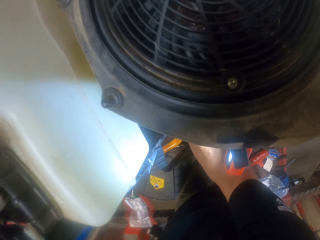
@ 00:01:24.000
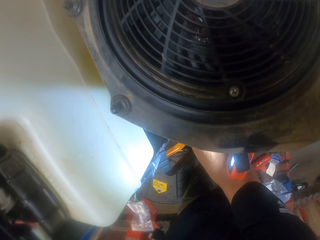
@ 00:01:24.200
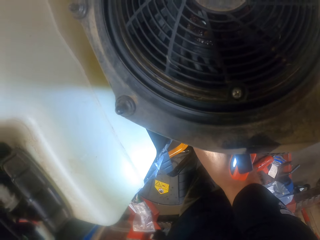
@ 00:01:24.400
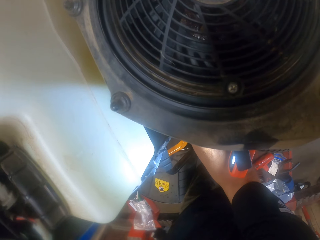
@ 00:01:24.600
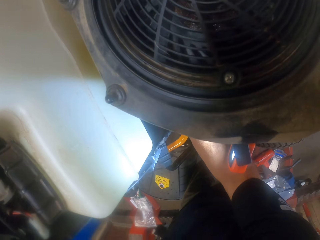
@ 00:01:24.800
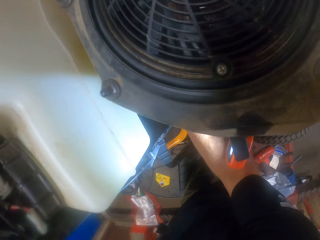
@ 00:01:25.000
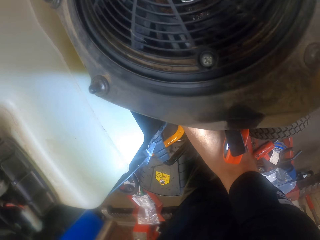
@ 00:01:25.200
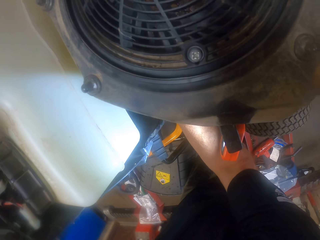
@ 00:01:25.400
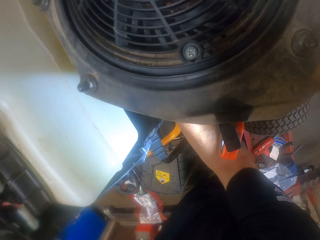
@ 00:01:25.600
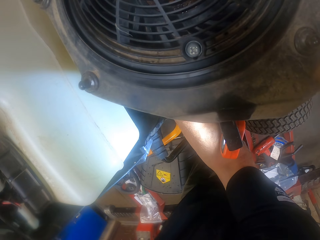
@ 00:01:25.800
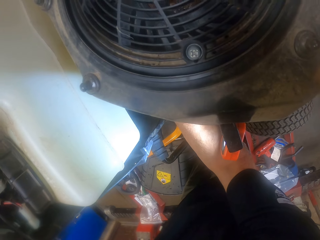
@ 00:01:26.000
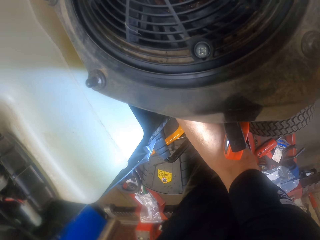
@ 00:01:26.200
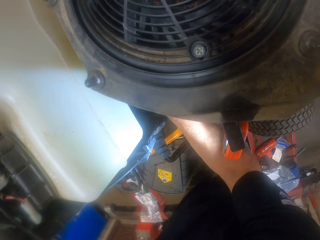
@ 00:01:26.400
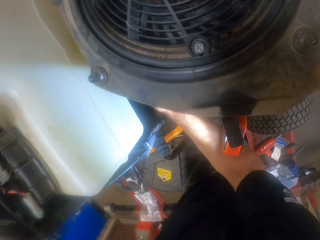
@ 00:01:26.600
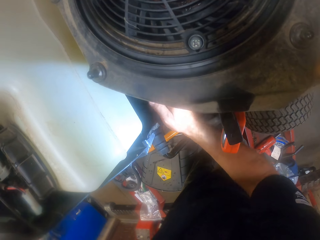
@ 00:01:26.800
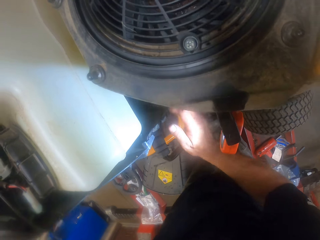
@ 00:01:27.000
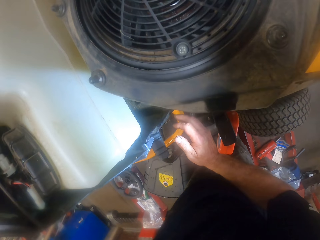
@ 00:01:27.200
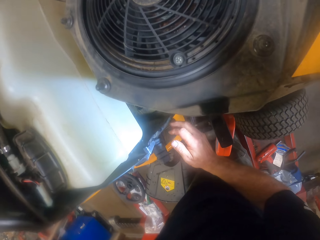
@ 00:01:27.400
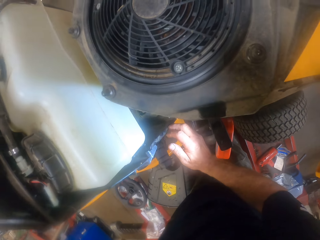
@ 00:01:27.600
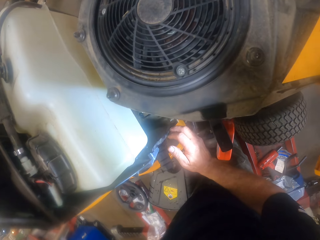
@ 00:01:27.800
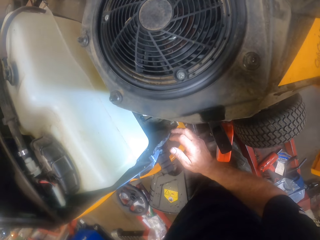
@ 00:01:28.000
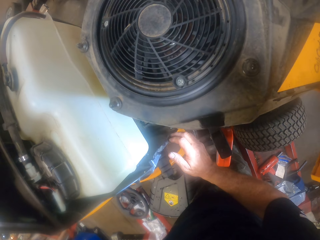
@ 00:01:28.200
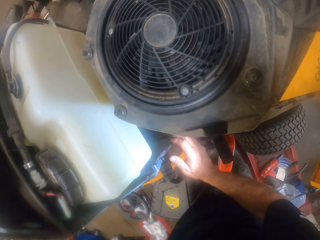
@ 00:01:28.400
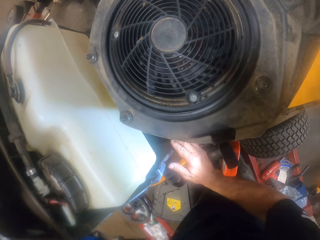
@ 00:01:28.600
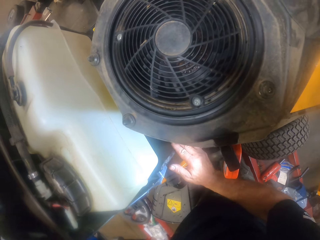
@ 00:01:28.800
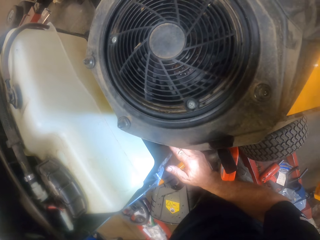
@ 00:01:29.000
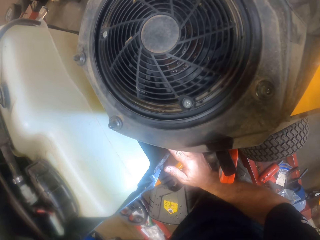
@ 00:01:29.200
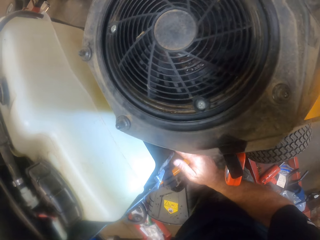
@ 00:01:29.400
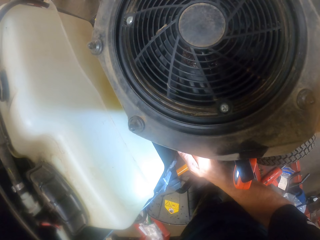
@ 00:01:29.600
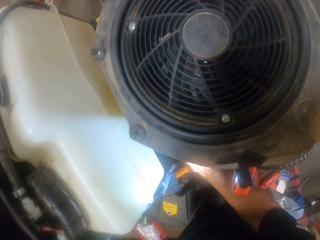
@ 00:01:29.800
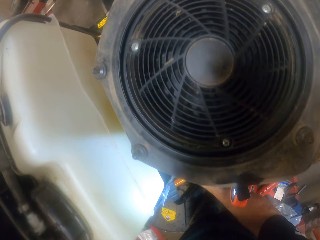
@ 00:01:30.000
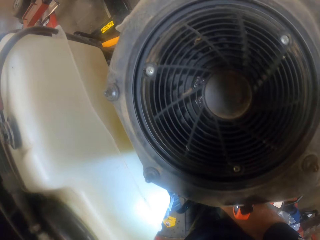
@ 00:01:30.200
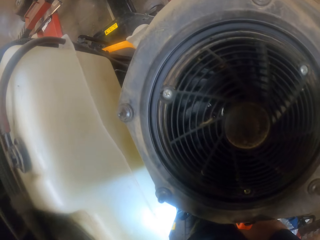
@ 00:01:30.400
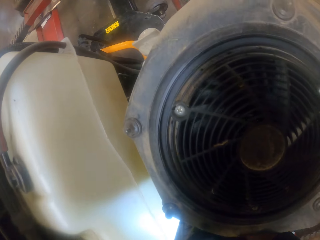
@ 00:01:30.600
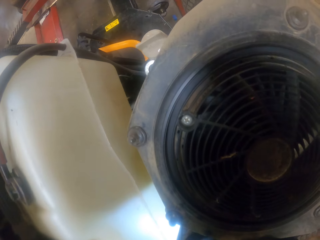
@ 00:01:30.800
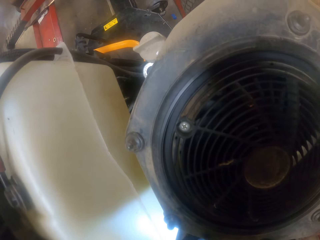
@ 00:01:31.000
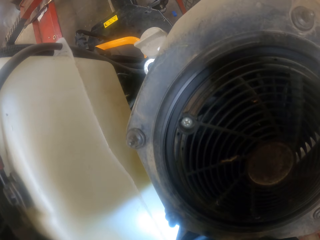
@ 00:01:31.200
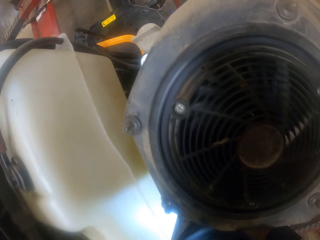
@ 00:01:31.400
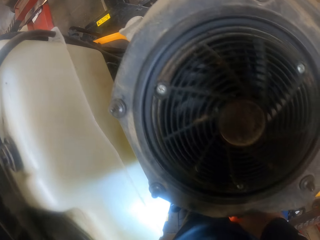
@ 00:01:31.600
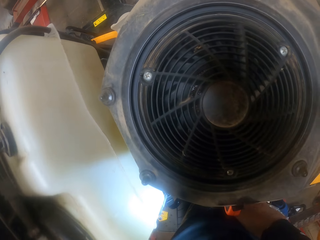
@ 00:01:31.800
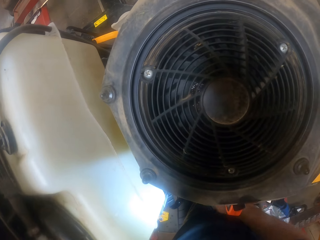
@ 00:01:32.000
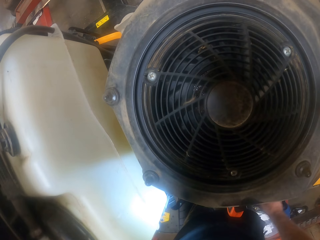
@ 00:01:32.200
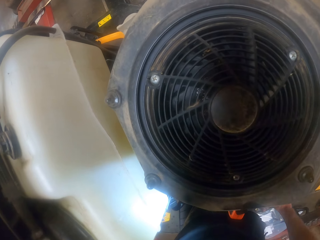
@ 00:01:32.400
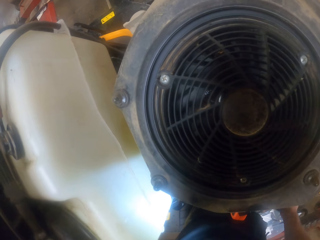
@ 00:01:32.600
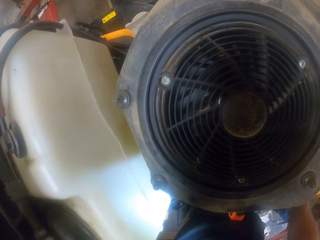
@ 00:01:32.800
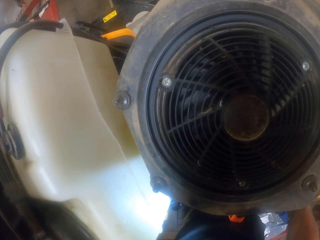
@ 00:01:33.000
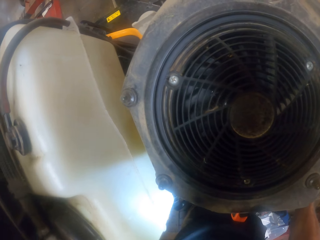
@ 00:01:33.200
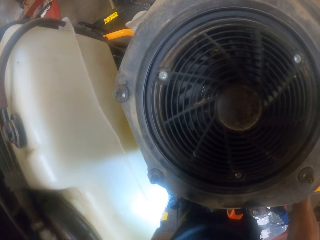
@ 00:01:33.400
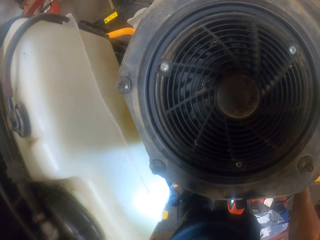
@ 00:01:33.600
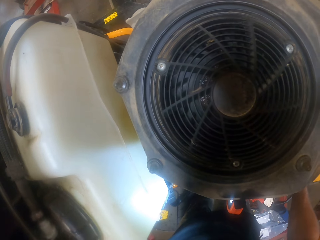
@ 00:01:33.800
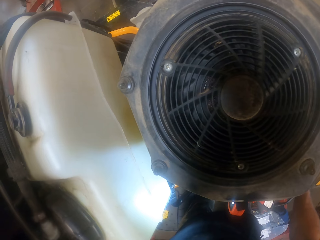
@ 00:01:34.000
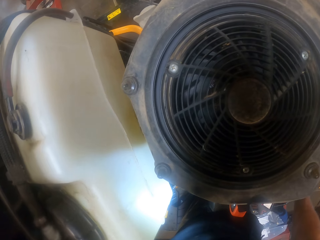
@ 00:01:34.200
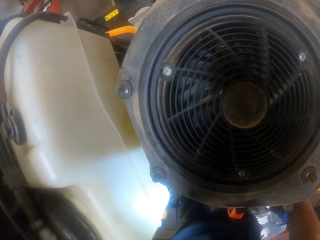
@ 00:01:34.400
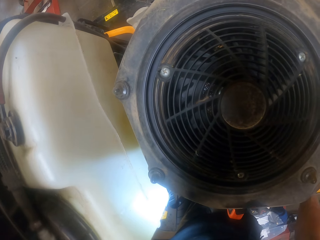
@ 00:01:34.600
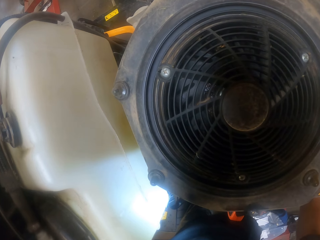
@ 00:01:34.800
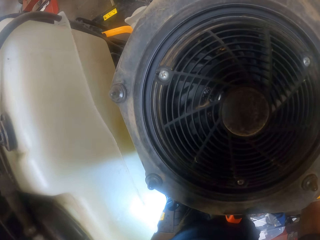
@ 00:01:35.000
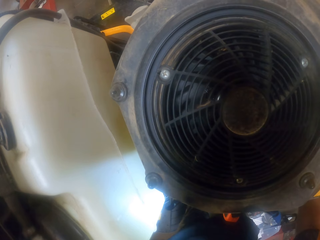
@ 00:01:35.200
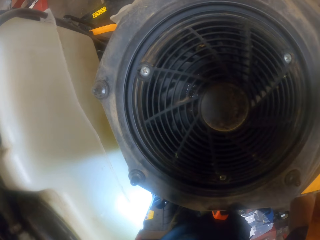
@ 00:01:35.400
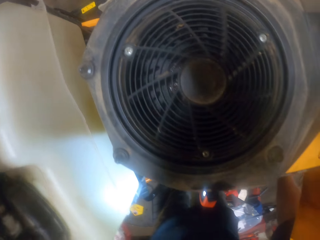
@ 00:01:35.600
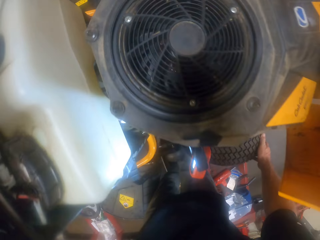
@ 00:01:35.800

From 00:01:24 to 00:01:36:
The camera wearer tightens a bolt on the mower. They touch the wheel on the mower.

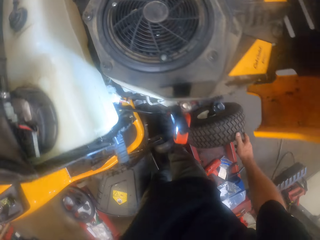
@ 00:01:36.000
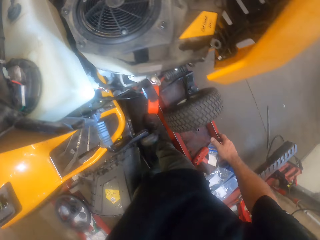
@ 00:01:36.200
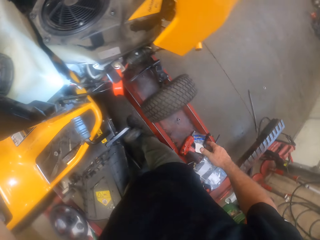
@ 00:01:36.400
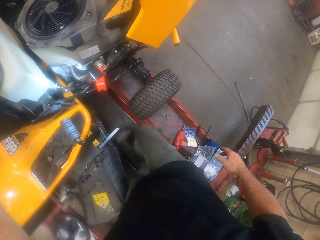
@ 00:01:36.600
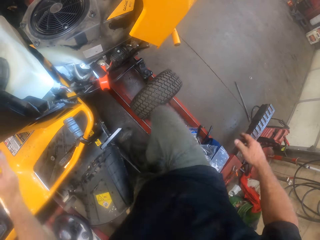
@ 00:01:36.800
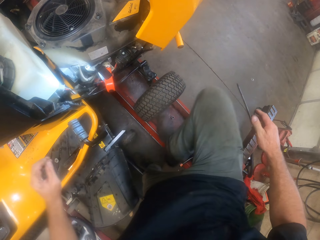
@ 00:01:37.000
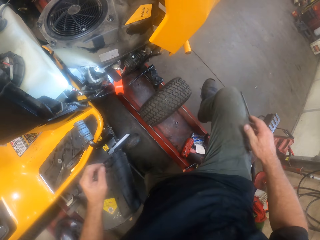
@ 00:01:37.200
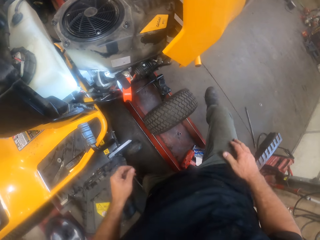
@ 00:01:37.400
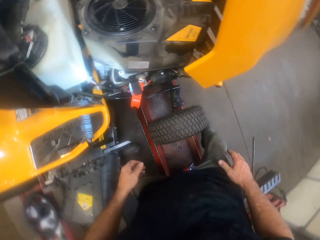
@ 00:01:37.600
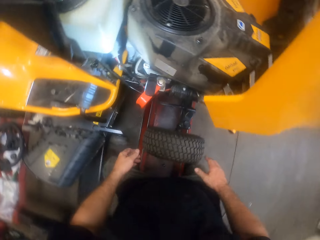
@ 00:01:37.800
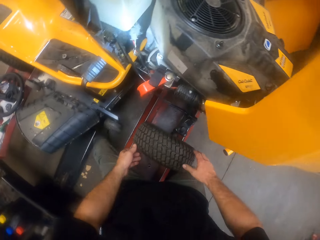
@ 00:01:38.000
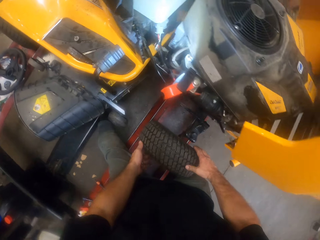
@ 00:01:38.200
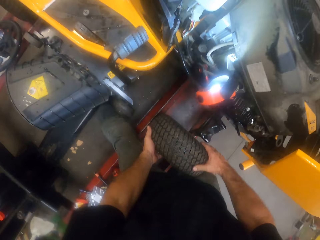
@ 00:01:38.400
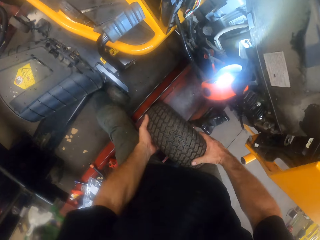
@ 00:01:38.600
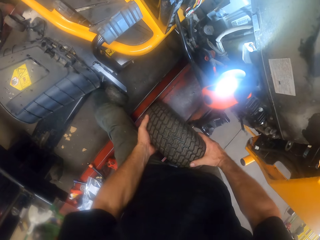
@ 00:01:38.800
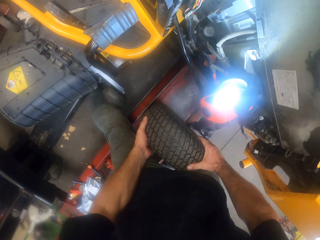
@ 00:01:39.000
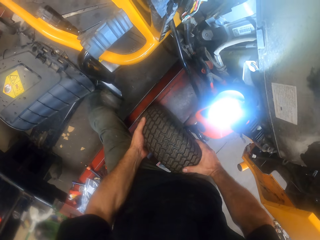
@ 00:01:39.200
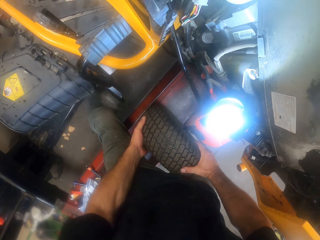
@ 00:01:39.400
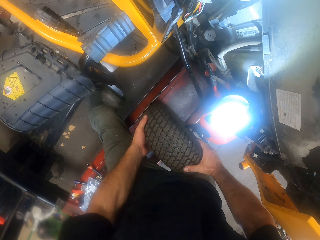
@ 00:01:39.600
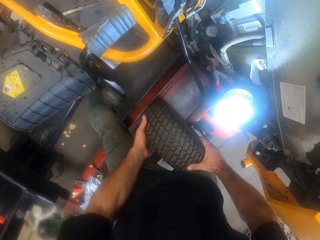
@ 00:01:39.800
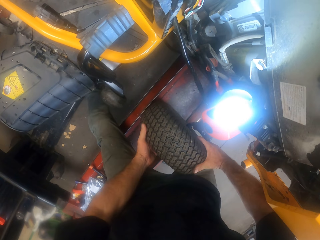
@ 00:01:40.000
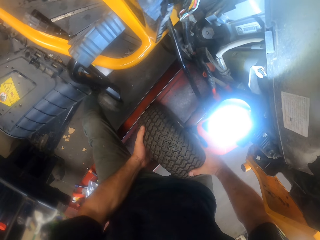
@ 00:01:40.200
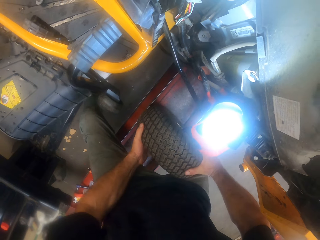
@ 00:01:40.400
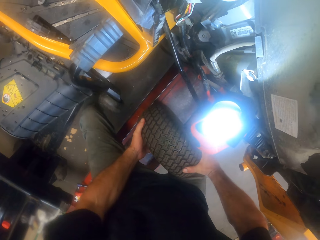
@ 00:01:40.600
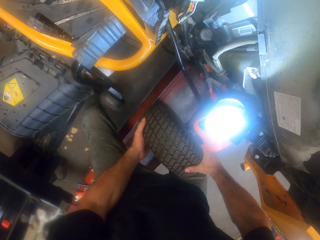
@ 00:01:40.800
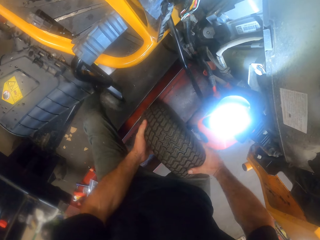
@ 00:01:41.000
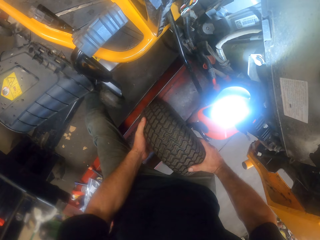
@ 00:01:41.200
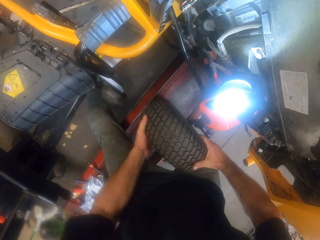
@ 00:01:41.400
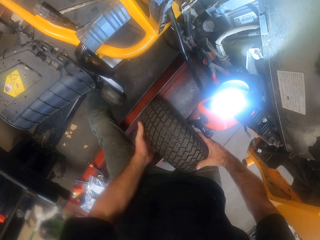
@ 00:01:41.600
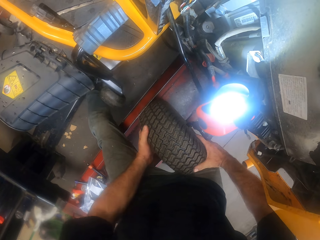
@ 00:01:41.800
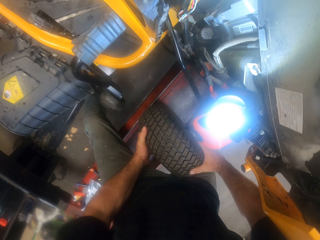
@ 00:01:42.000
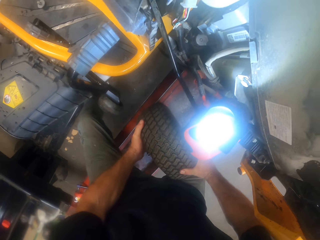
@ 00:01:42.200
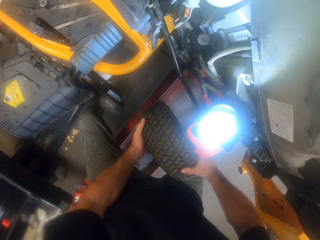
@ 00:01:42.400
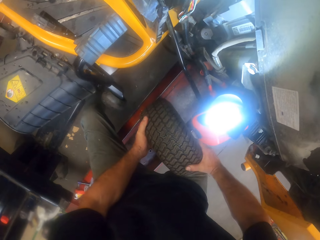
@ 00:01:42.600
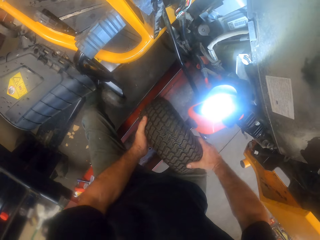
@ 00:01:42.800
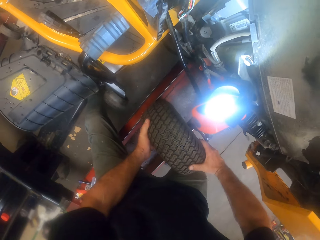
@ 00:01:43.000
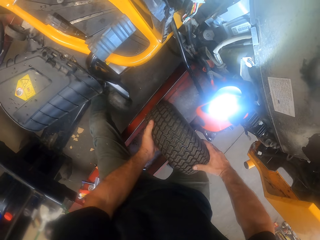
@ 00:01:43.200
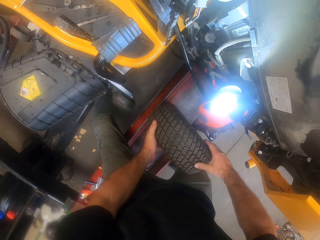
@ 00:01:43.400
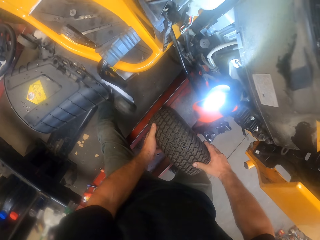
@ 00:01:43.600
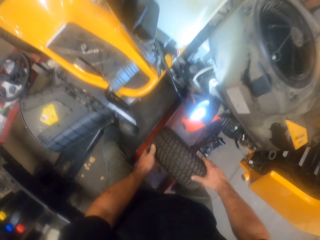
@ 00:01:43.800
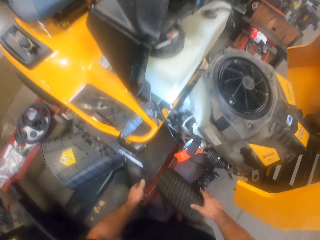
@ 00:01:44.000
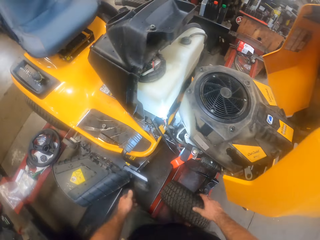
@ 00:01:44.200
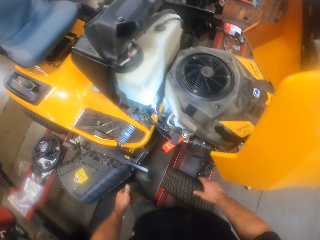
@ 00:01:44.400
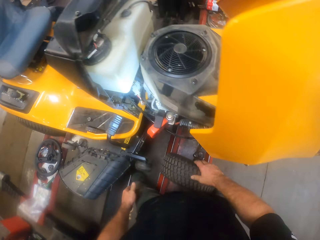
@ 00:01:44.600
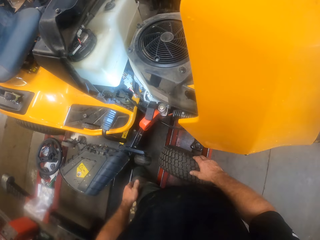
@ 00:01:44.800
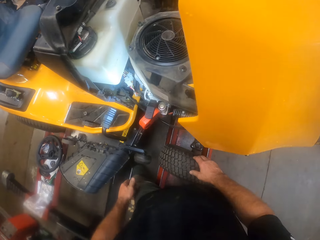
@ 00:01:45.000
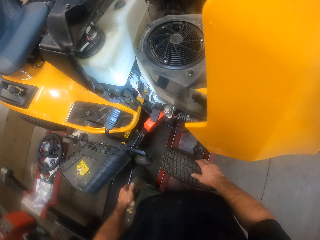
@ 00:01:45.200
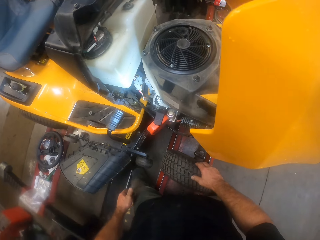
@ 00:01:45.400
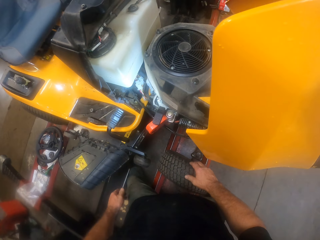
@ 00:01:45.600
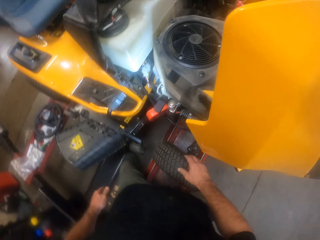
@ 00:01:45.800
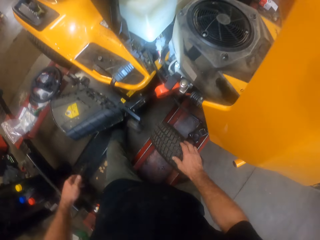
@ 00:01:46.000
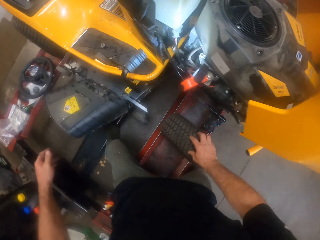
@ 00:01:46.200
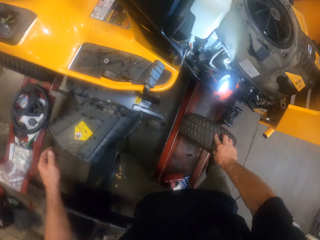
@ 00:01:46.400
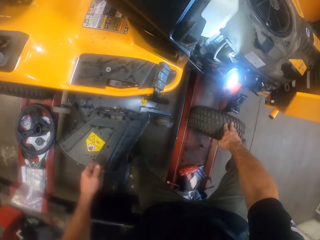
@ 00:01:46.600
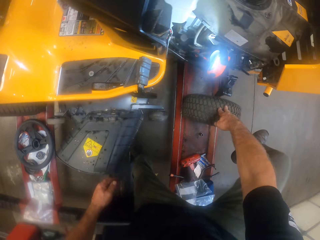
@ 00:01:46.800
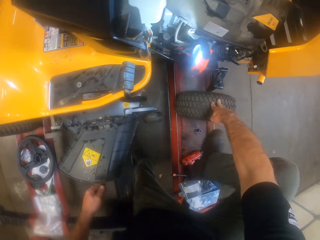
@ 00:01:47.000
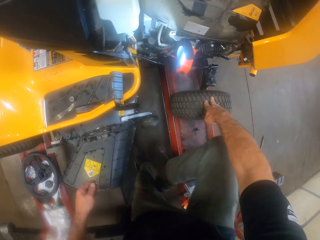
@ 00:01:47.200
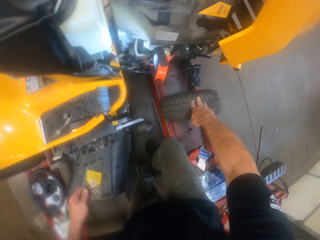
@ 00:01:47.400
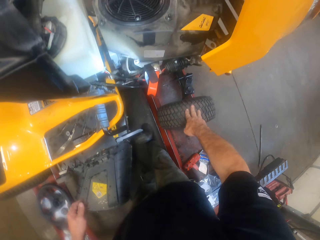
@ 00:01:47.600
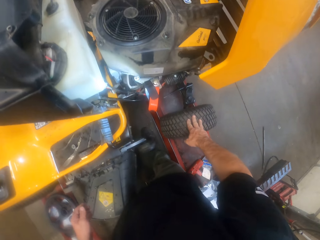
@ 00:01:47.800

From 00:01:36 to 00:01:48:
The camera wearer walks in the workshop. They adjust the tire with both hands. They fit a wheel on the mower.
